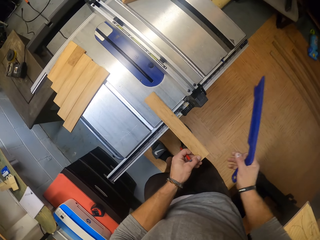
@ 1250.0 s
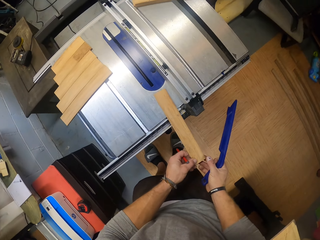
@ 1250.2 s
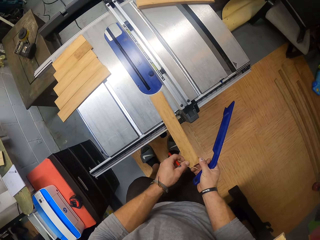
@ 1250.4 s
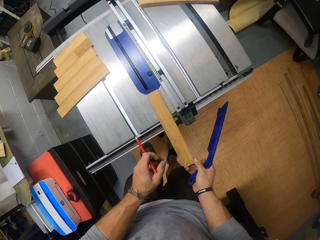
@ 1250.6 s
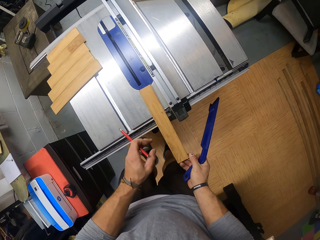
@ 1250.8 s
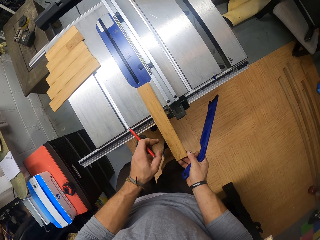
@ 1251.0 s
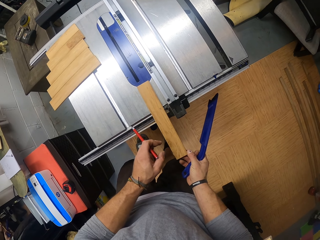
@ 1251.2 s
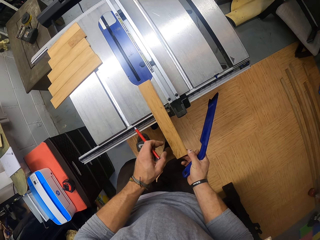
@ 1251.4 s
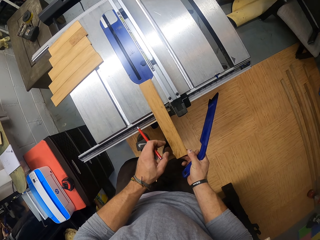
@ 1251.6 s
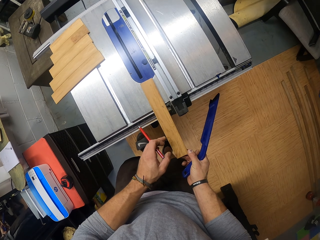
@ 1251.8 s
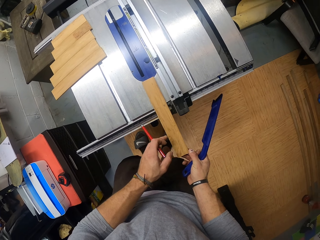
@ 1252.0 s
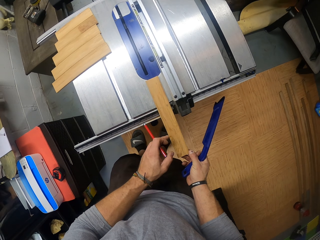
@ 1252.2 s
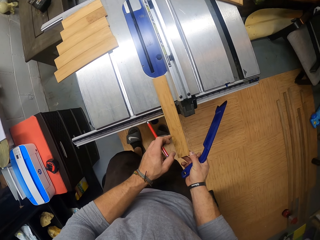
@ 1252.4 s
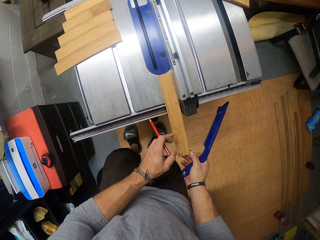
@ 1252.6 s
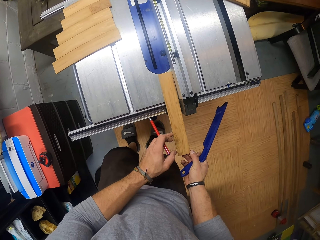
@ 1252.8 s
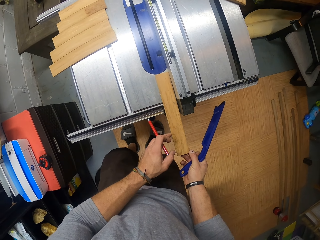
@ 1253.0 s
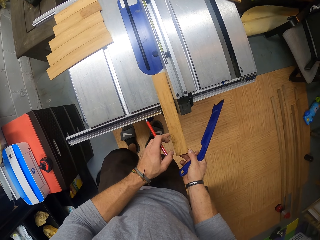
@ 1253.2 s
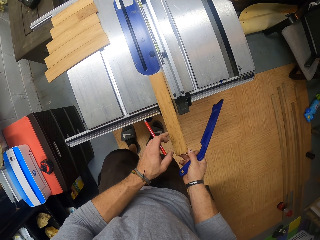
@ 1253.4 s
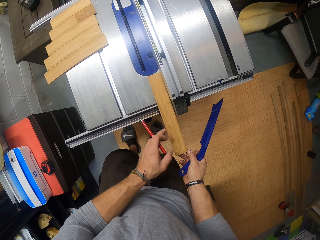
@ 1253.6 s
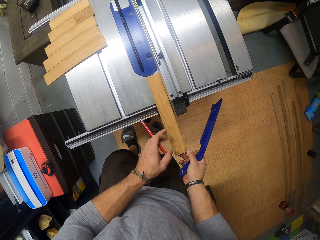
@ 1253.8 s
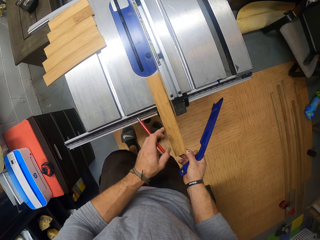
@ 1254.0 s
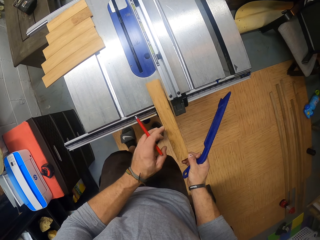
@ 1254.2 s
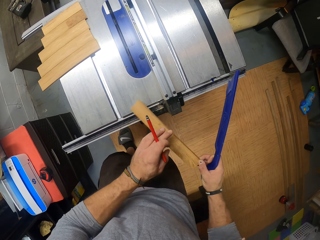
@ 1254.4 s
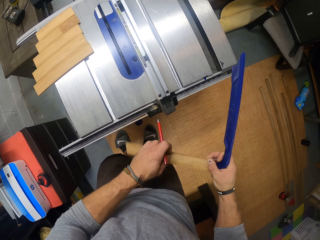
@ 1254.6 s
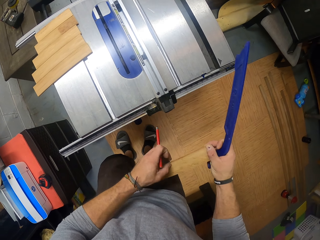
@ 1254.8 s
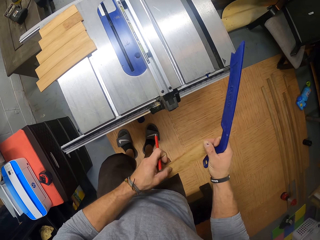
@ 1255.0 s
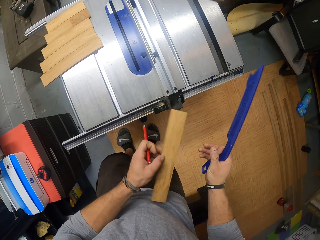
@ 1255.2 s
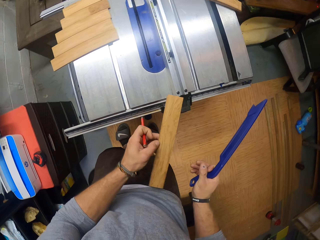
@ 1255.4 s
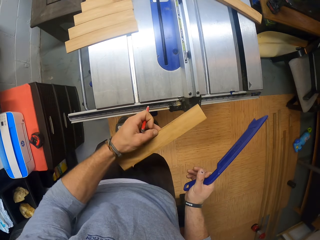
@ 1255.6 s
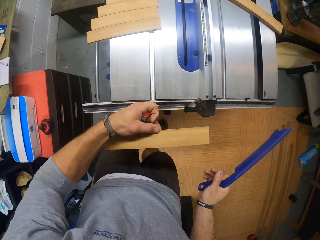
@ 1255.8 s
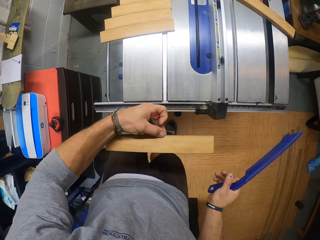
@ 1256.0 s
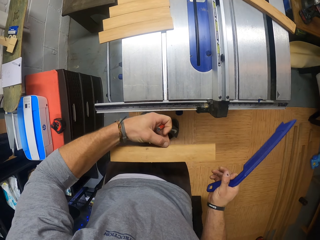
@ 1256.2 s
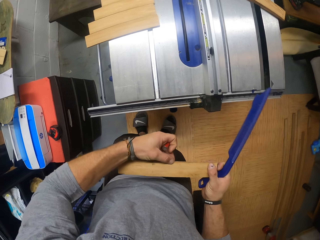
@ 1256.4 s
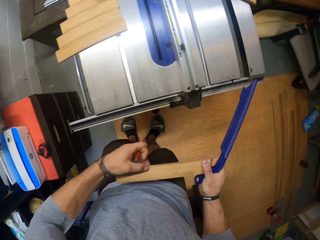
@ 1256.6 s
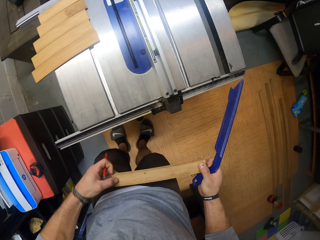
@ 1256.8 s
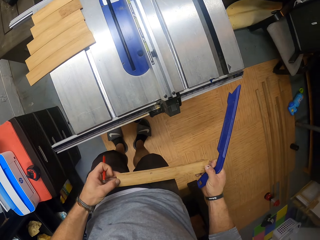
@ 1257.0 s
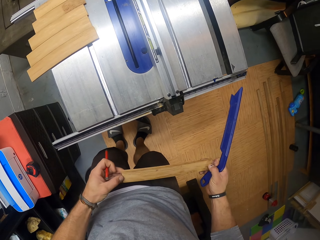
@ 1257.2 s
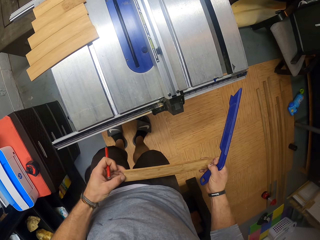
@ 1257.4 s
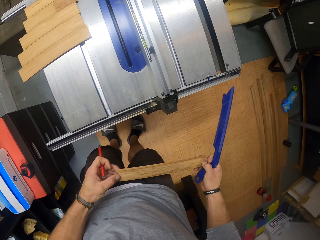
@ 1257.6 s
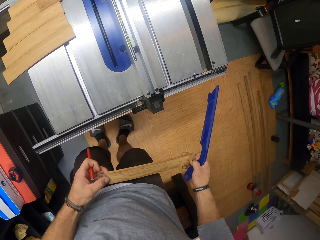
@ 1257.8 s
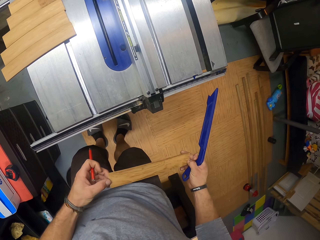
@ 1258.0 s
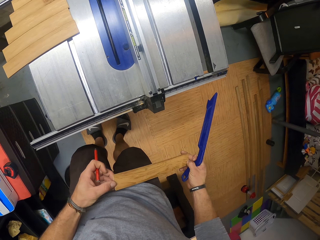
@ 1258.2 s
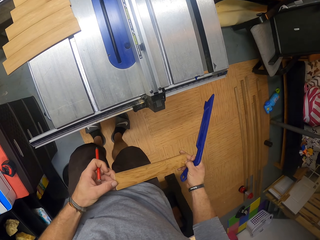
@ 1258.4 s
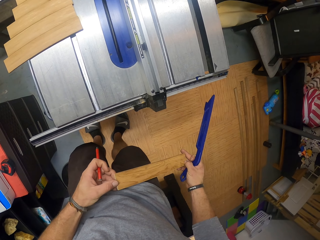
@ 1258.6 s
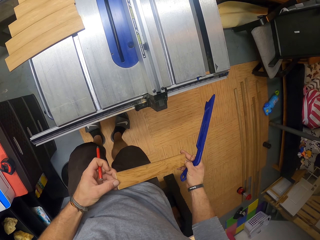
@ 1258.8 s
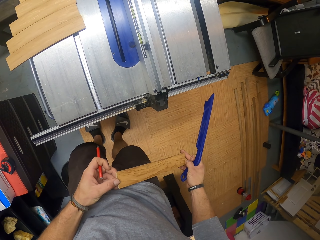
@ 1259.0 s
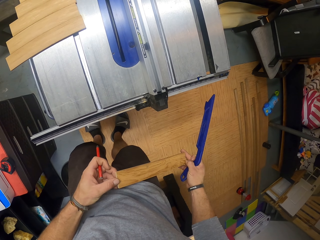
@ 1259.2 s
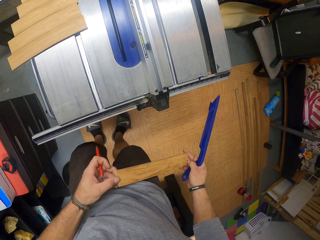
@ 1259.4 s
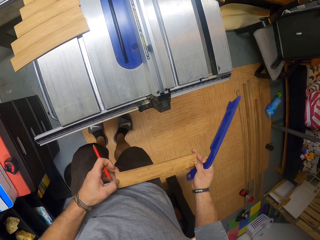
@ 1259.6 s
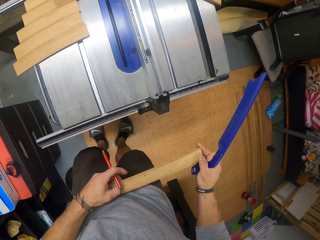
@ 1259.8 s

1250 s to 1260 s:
The camera wearer passes the piece of wood from his left hand to his right hand. He places the wood on the saw for a cut. He picks the piece of wood from the wood planer machine with his right hand. He turns the wood. He passes the piece of wood from his right hand to his left hand. He holds the piece of wood with both hands. He checks the wood.

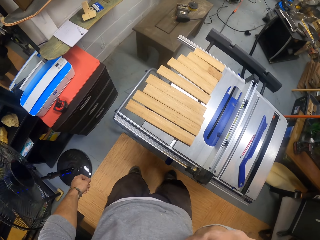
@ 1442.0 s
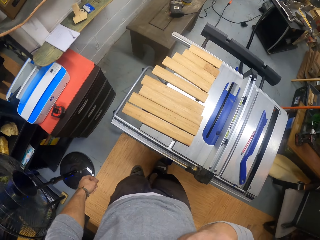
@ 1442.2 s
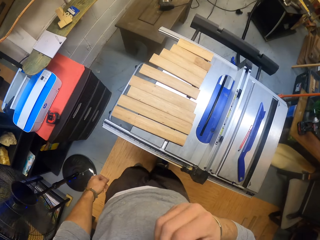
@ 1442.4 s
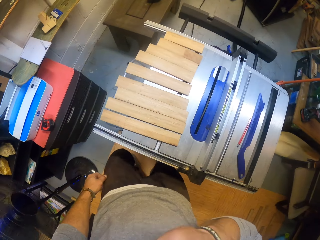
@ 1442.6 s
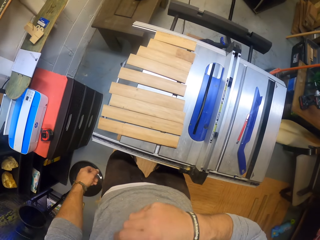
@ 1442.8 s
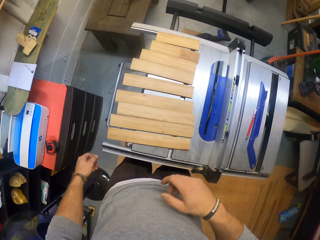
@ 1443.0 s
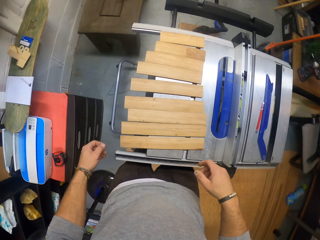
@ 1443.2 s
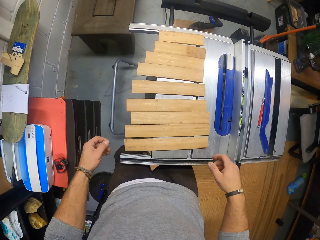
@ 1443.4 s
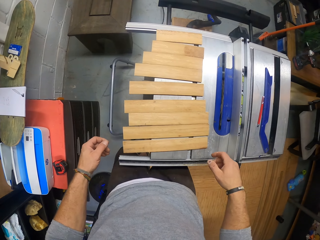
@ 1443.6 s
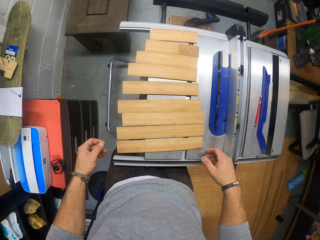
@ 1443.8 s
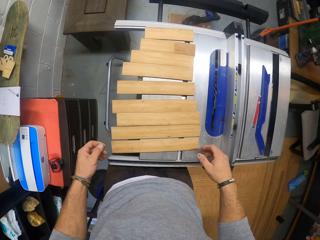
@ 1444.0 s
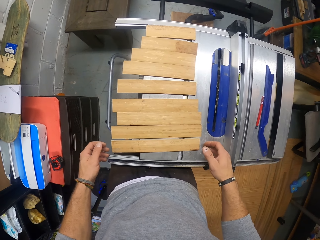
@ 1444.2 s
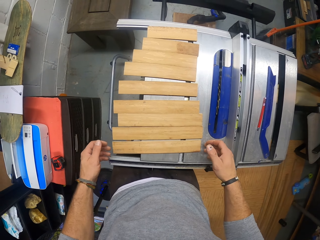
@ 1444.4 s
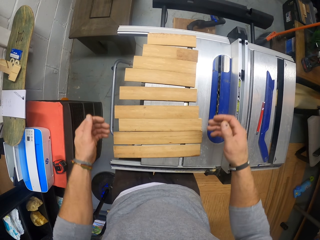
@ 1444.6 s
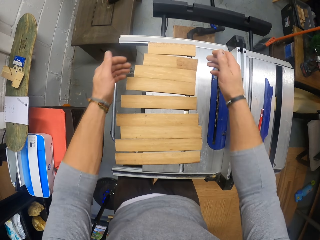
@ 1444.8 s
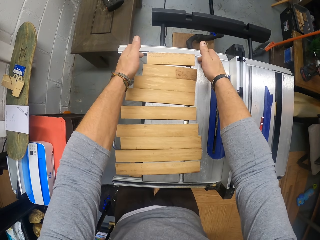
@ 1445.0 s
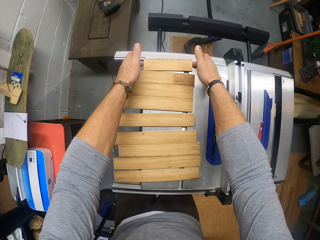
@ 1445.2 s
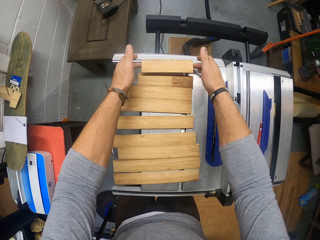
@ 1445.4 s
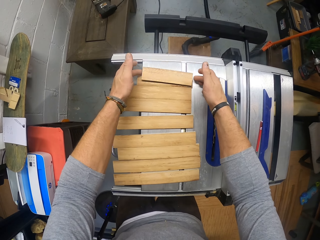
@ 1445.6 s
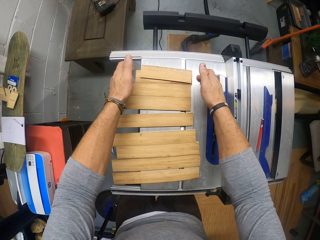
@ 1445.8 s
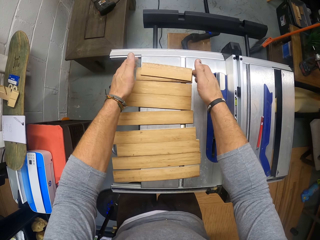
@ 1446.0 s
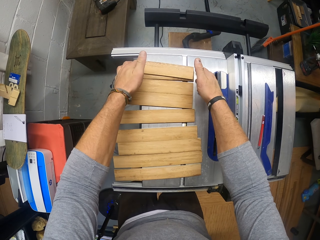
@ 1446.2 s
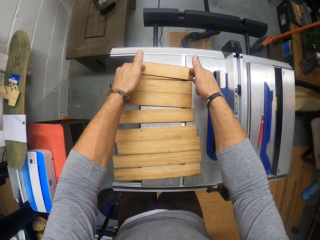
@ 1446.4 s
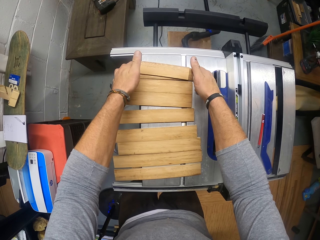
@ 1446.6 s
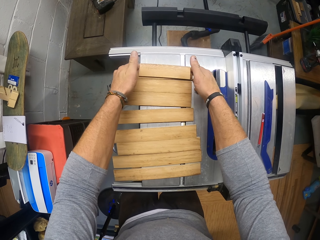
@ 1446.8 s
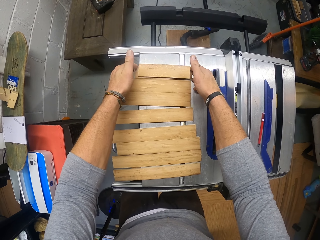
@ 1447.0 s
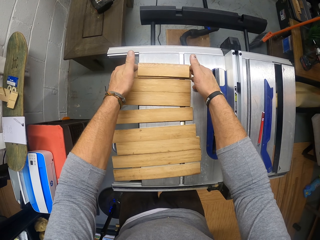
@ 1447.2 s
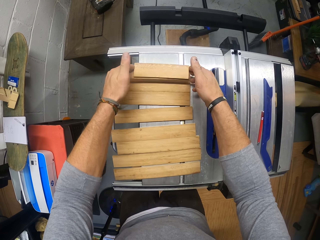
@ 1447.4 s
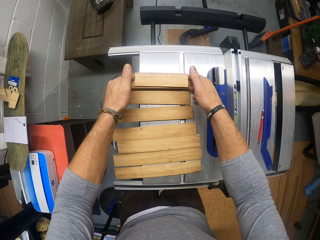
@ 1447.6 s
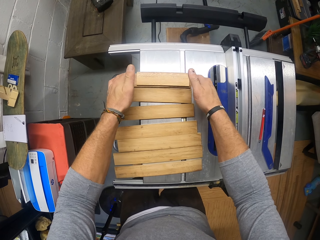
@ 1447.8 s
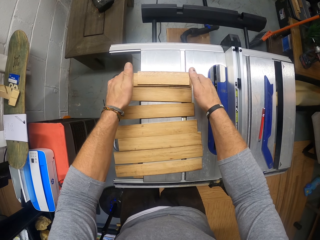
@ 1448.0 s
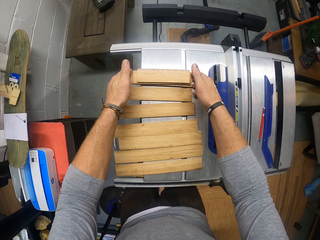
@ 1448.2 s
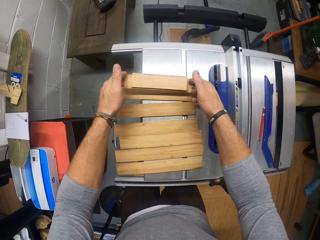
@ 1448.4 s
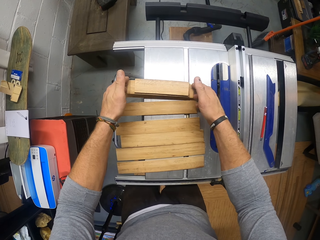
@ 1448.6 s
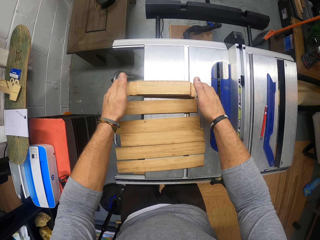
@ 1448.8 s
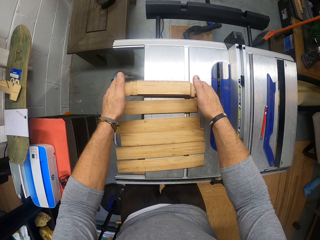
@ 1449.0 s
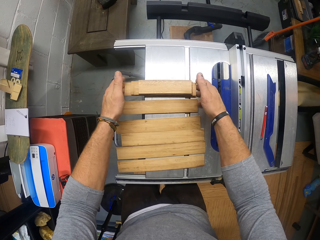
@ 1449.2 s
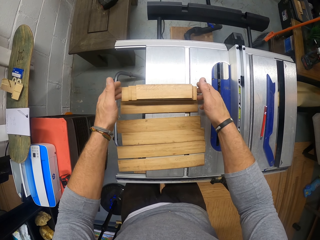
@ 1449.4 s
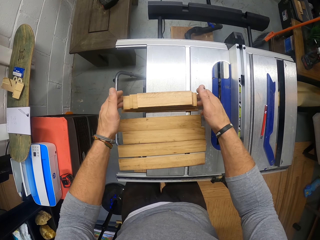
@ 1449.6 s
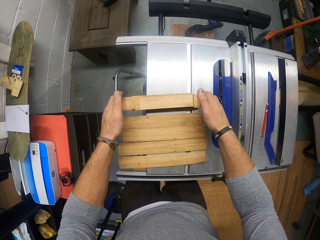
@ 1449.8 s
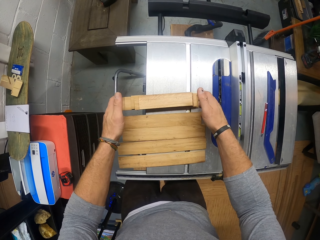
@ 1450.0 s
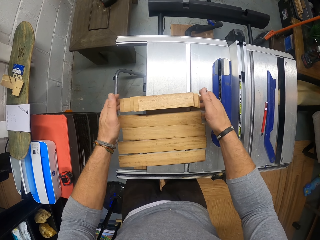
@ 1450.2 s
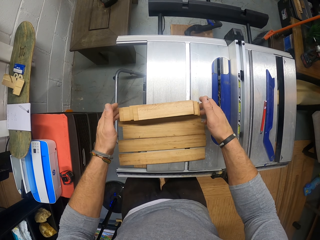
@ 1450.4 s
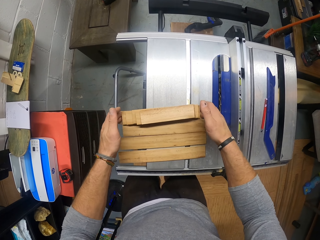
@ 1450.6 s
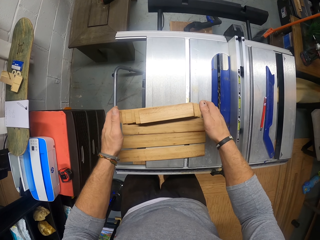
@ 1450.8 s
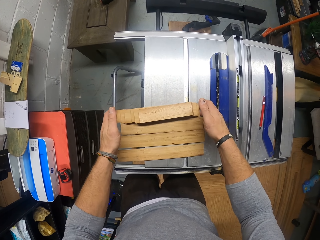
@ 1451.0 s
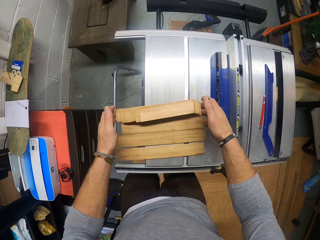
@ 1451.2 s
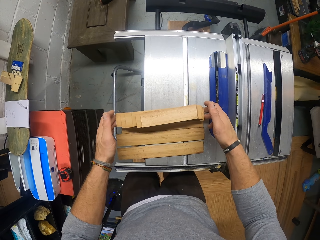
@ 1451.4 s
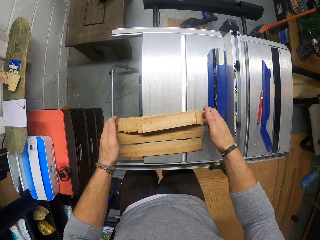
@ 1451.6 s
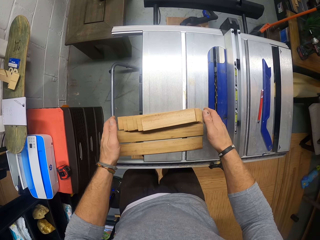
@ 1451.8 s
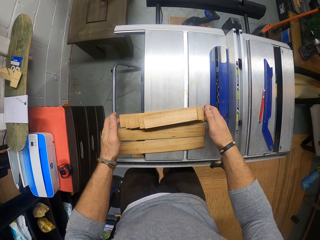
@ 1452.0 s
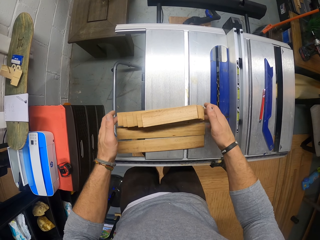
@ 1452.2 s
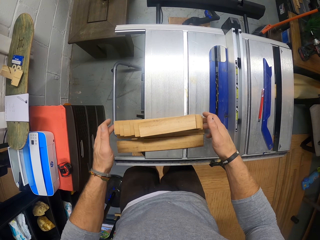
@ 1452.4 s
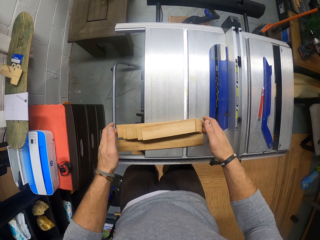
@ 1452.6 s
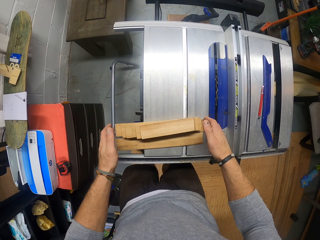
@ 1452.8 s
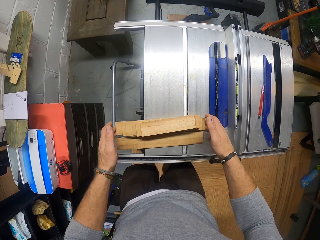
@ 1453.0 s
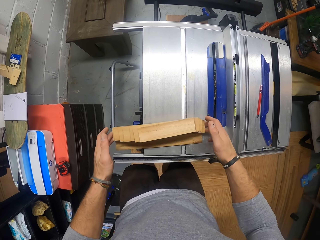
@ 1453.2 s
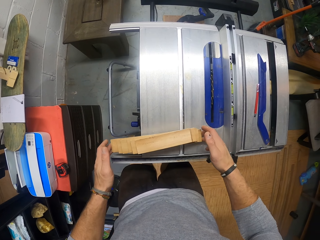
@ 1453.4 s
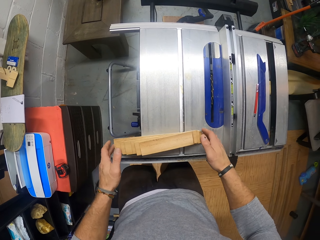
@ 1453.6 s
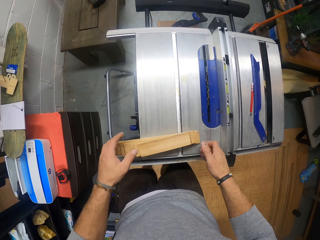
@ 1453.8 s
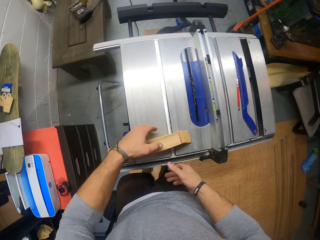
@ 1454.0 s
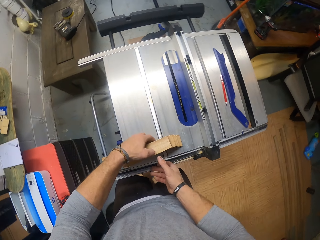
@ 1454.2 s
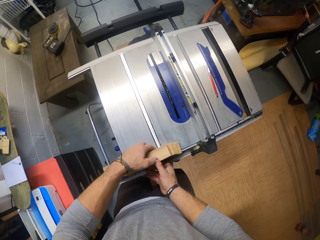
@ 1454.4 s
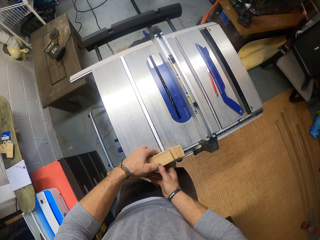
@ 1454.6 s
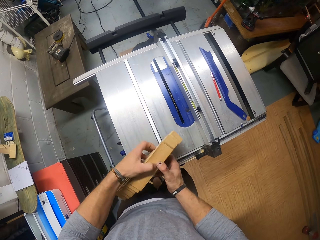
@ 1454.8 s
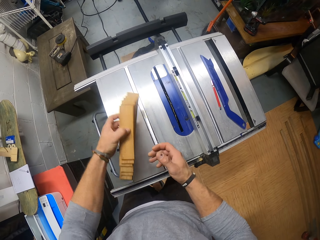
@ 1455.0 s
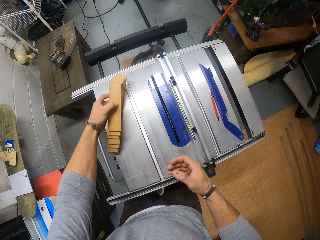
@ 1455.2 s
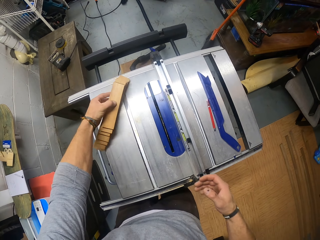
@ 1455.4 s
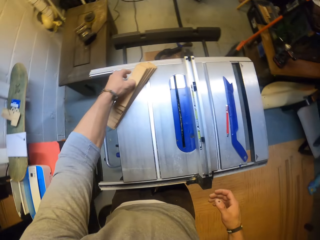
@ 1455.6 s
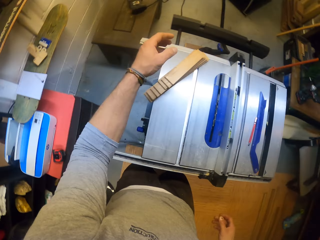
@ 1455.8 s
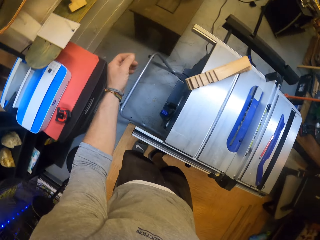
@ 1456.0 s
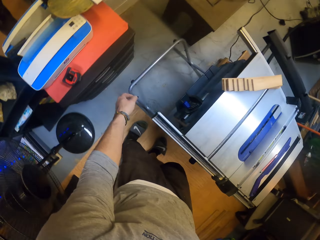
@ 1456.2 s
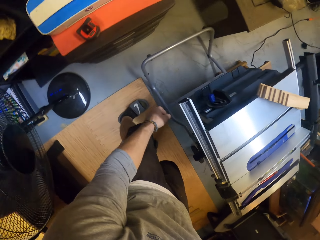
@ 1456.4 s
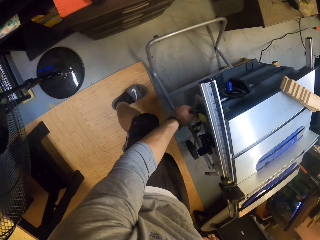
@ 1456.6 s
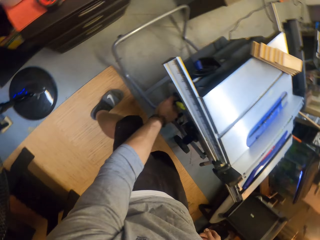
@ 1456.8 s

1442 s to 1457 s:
The camera wearer arranges some pieces of wood on the woodwork machine with both hands. He picks the pieces of wood from the woodwork machine with both hands, drops the pieces of wood on the woodwork machine with his left hand, and operates the woodwork machine with his left hand.
